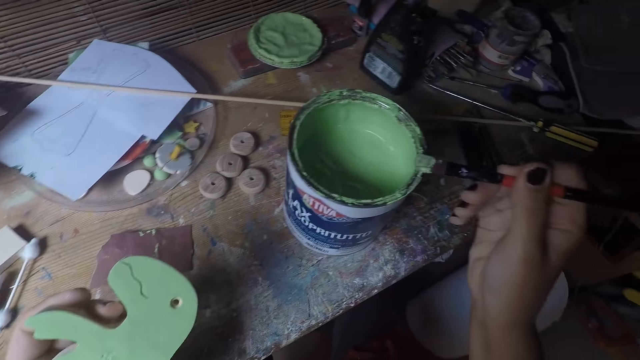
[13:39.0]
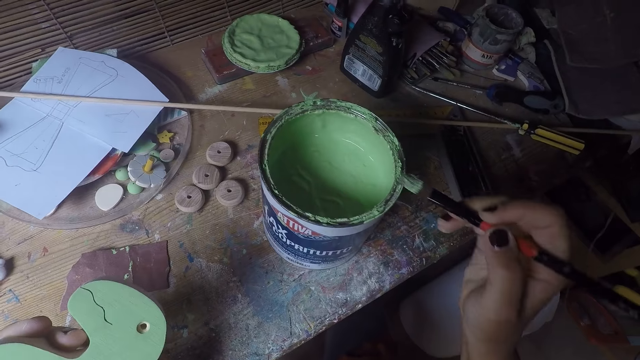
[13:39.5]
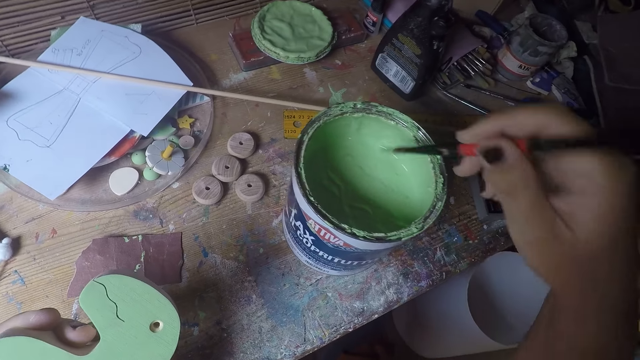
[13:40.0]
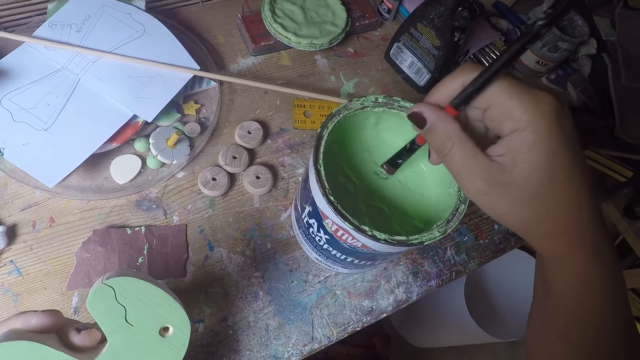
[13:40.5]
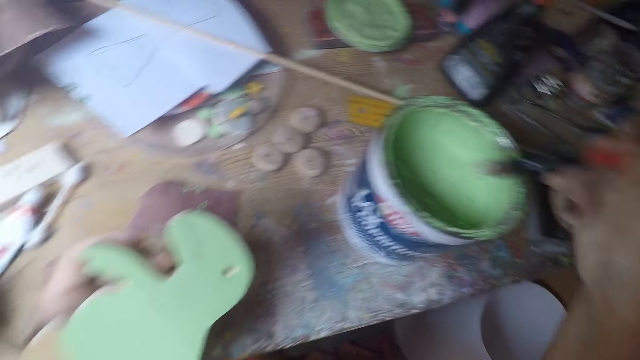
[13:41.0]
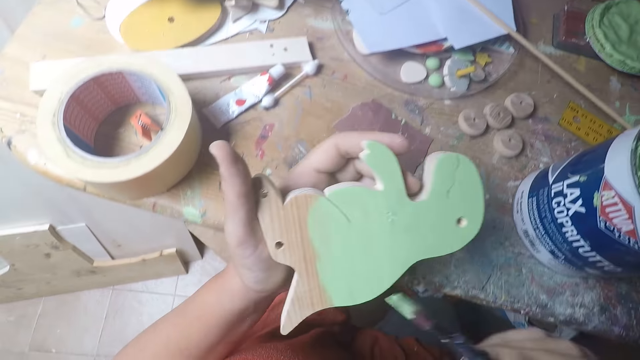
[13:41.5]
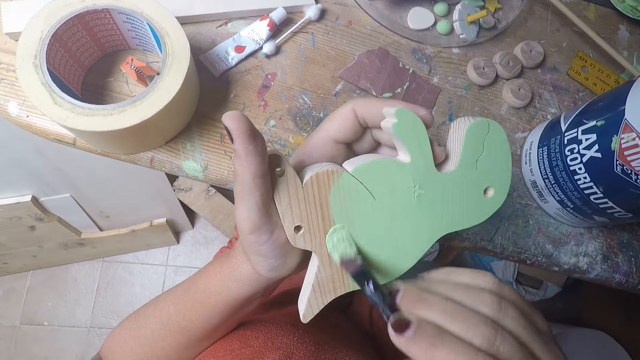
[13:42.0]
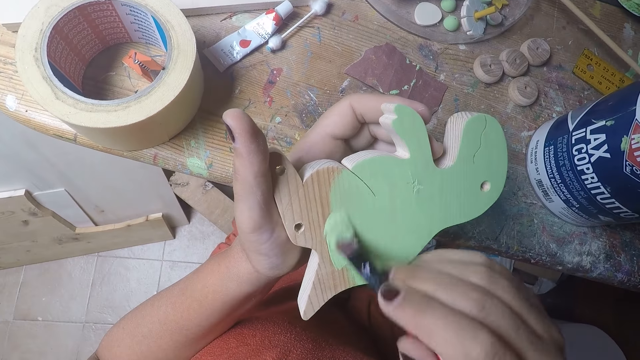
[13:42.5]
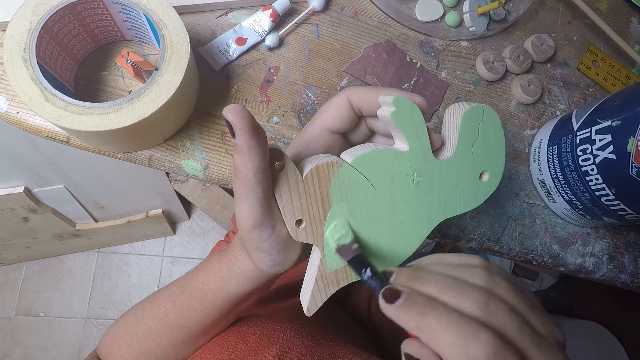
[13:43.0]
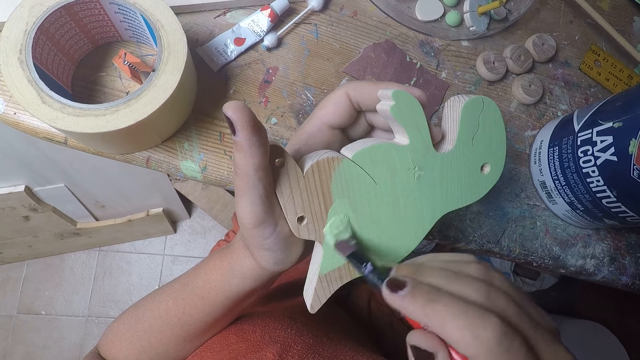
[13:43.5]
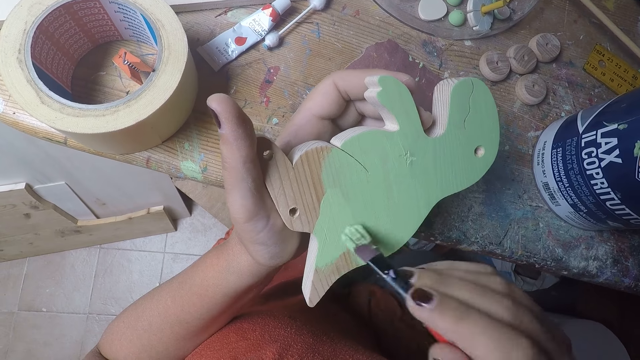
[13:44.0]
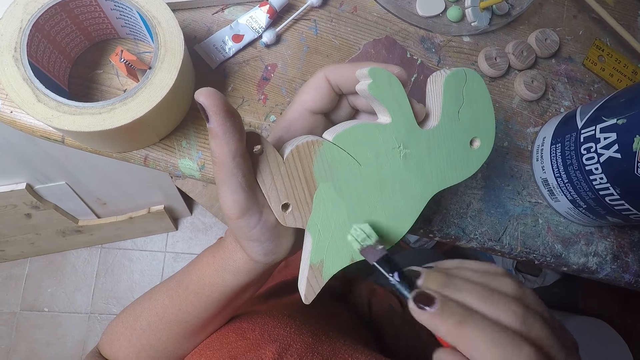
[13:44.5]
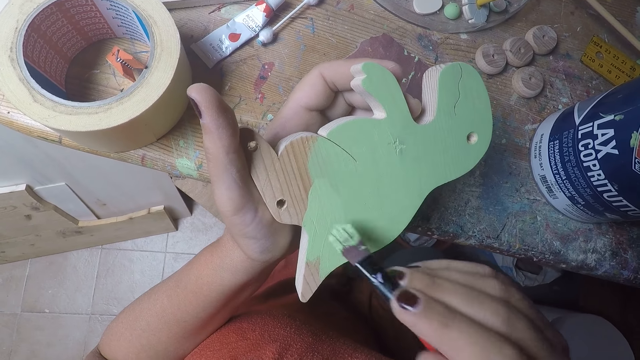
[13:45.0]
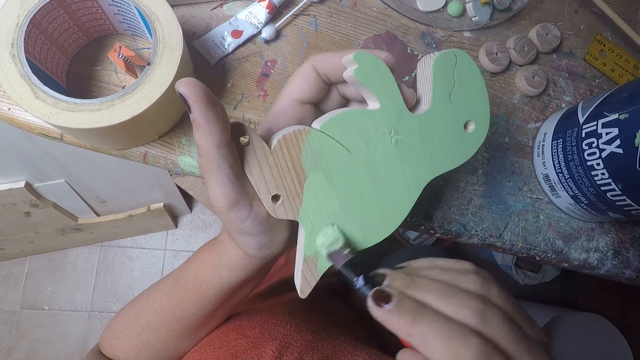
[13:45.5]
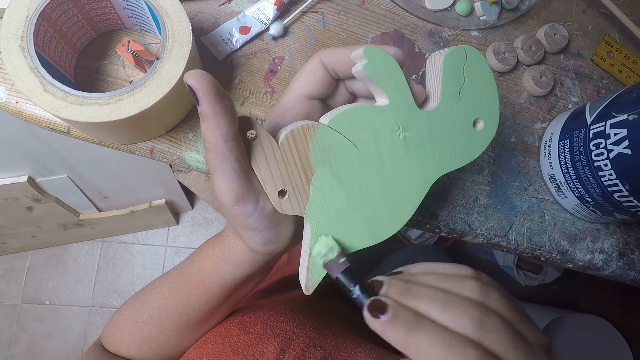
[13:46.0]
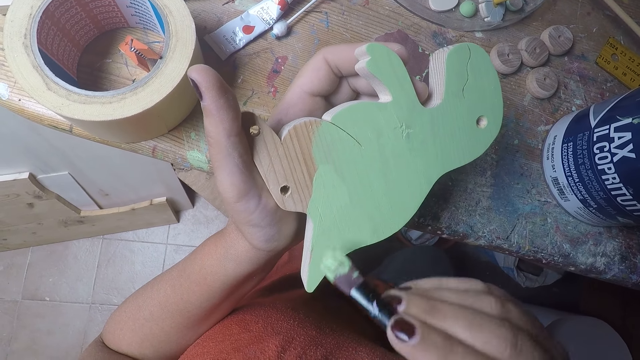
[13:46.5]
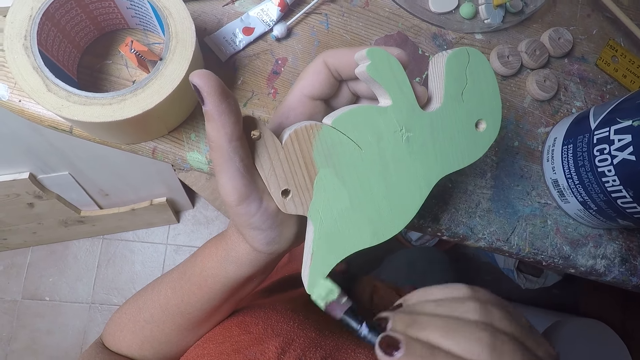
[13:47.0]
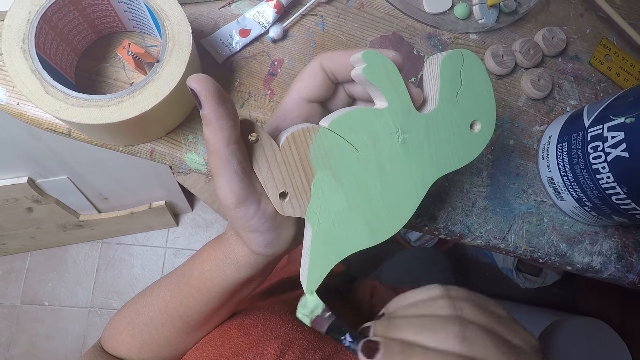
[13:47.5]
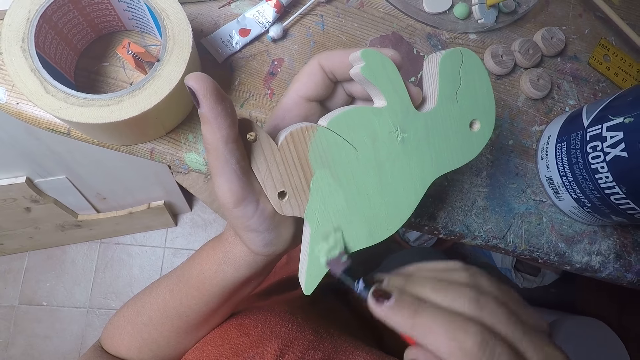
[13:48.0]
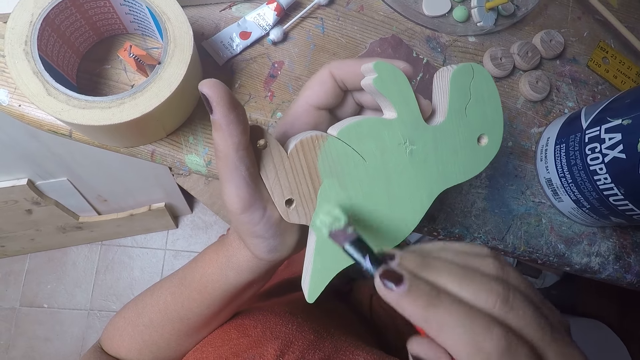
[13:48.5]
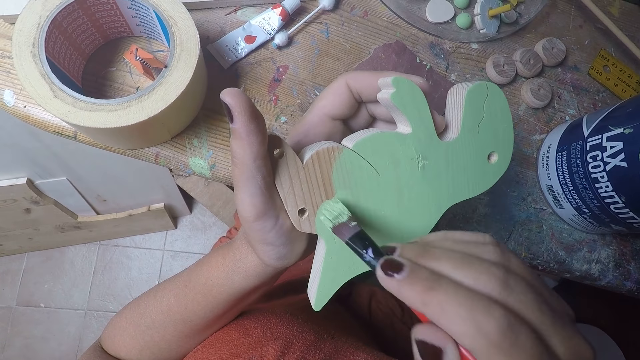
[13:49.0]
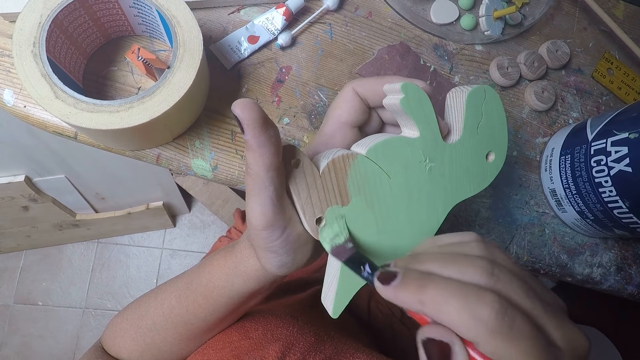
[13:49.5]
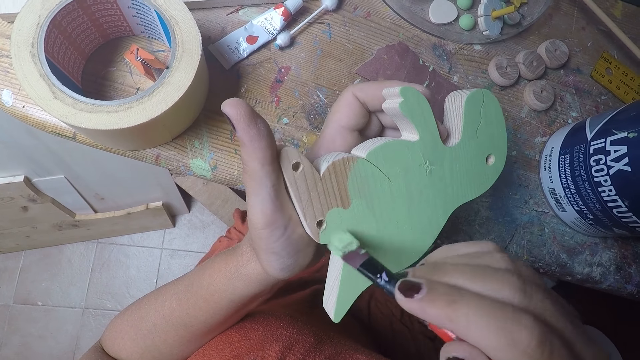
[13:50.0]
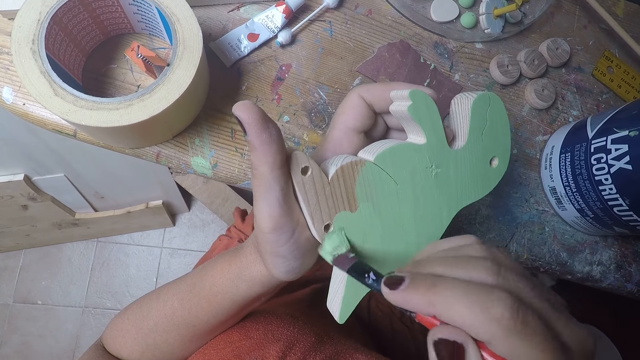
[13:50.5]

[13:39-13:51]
The camera wearer brushes on the paint bucket with the brush in her right hand. She dips the brush in her right hand in the paint bucket on the table. She removes the paintbrush from the paint. She paints the wood-shaped dinosaur with the brush in her right hand.

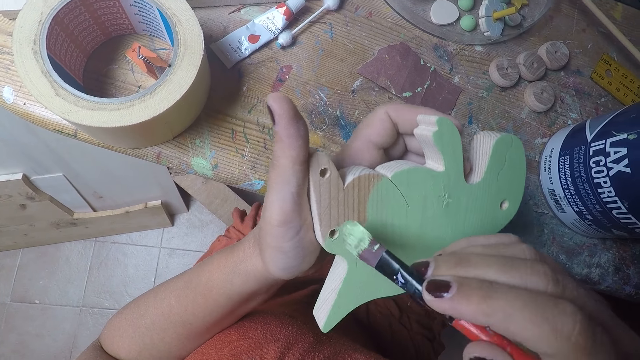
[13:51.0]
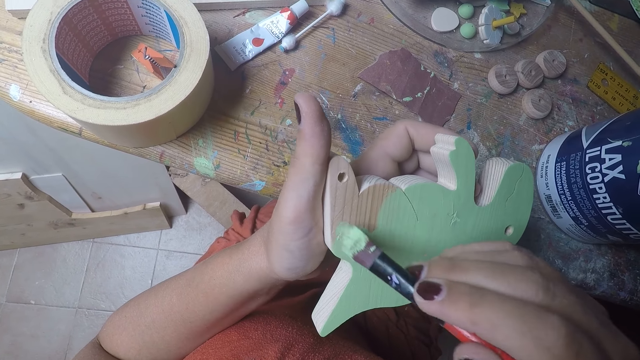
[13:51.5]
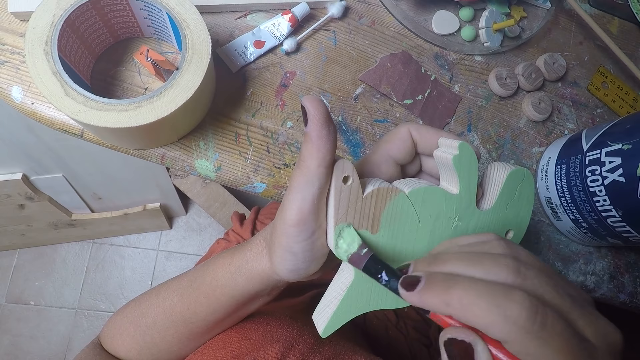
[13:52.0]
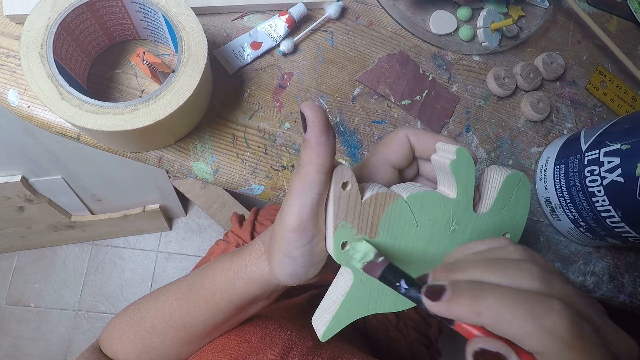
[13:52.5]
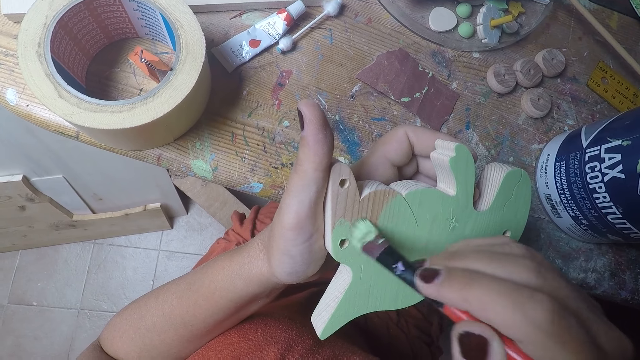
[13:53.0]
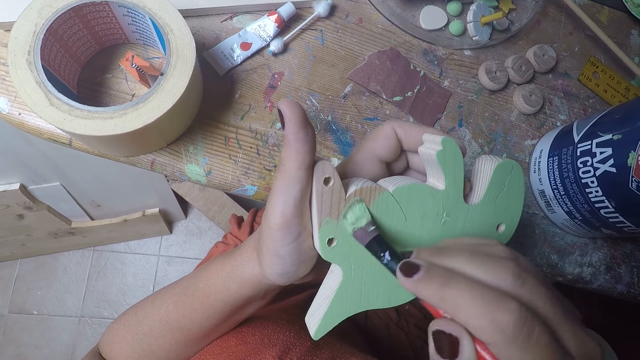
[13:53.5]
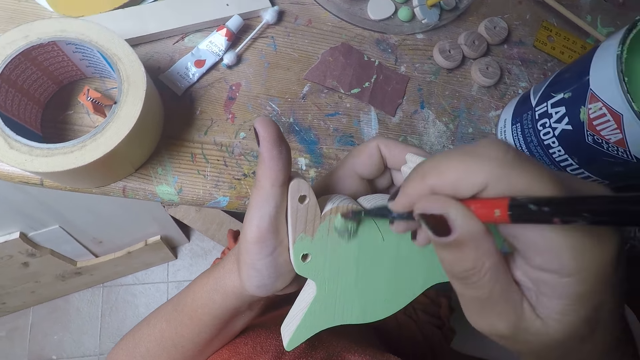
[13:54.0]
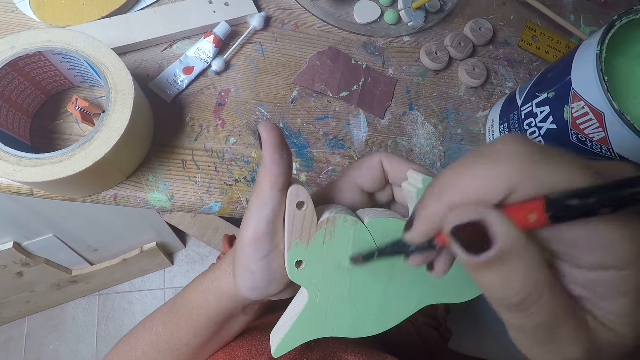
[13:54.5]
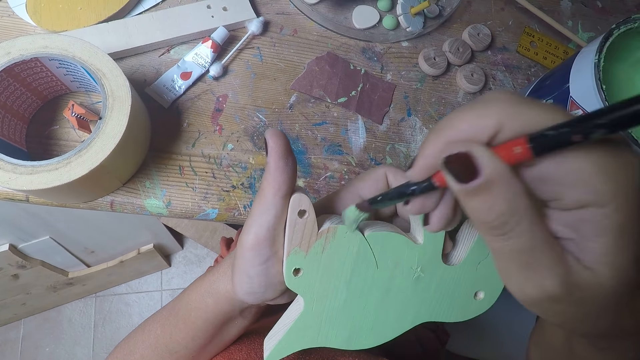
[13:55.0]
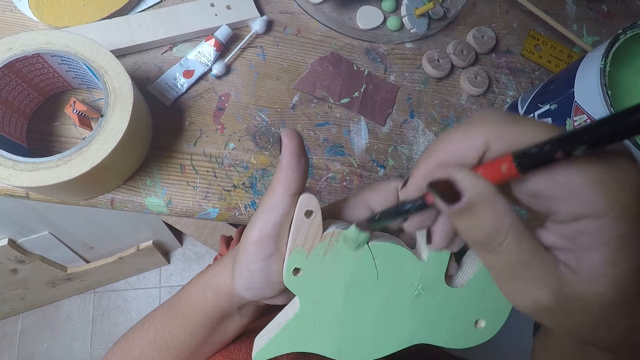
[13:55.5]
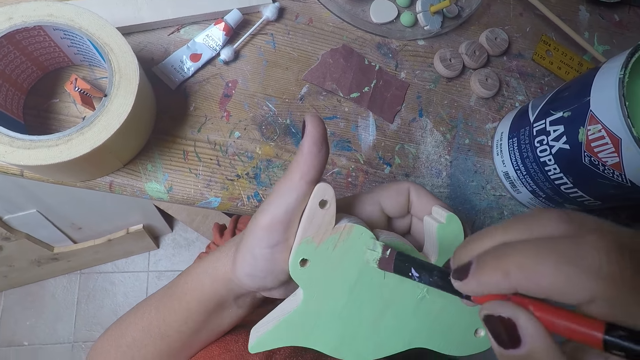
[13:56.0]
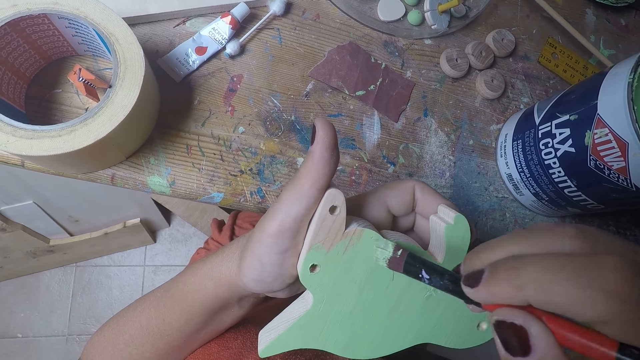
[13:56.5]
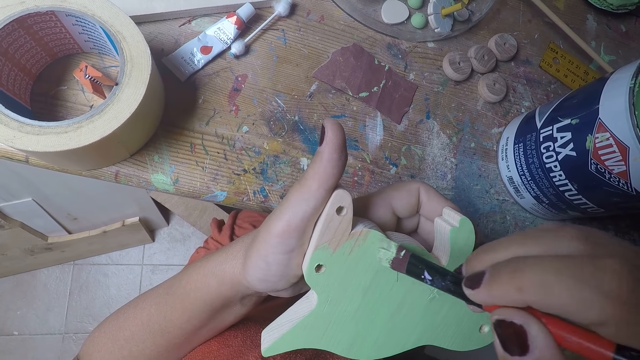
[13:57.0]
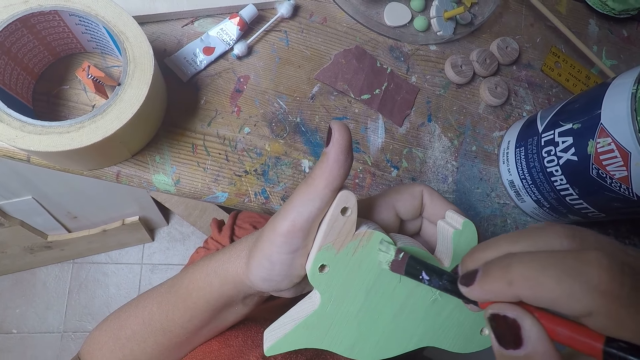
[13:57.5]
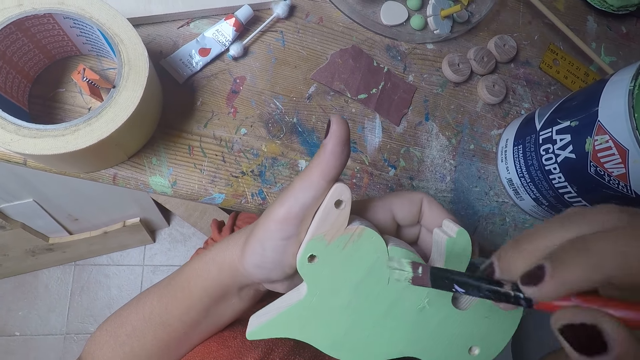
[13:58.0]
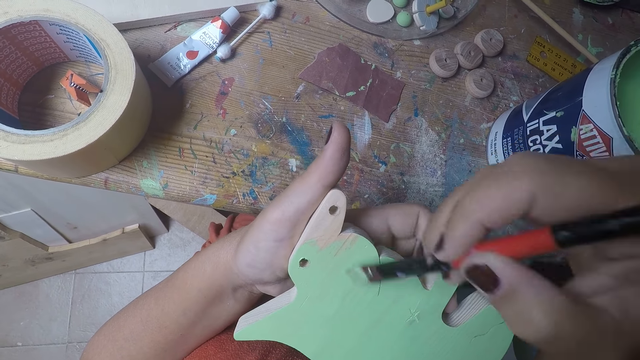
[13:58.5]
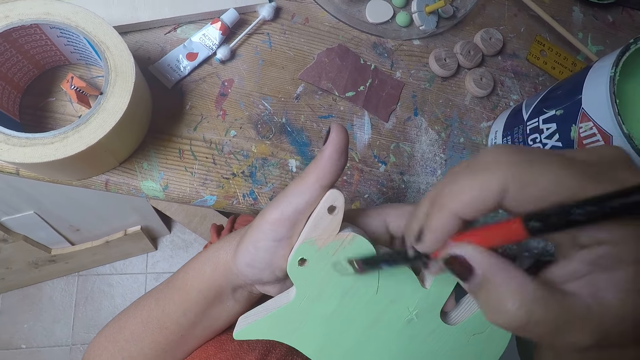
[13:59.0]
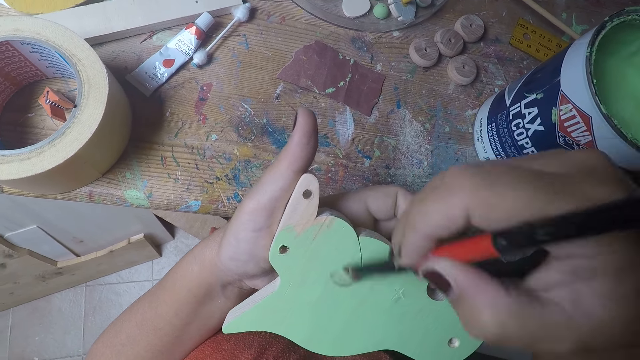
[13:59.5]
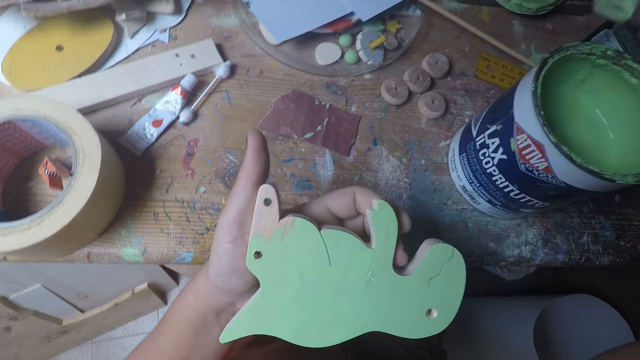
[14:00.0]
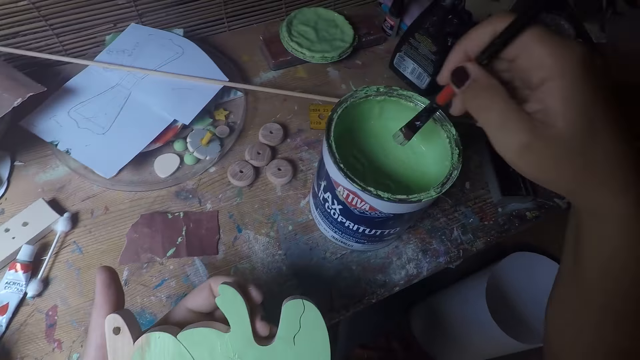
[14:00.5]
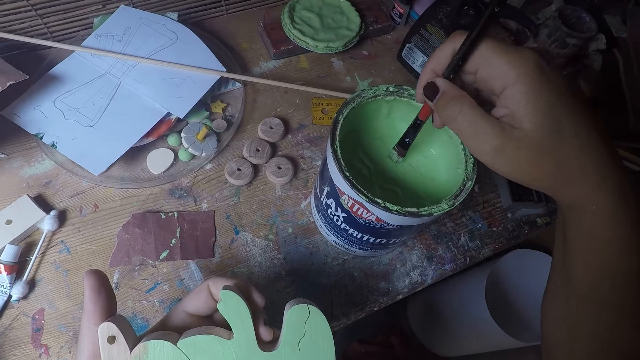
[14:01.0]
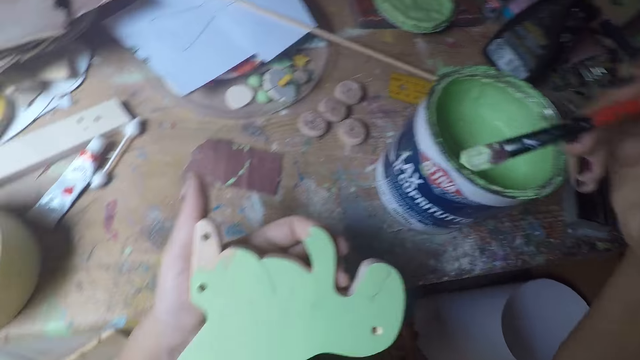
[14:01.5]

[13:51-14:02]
The camera wearer dips the brush in a tin of paint.
